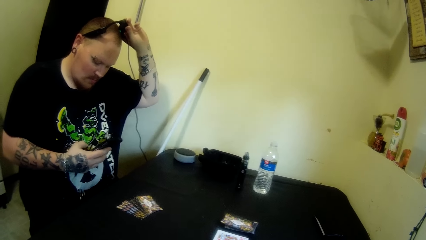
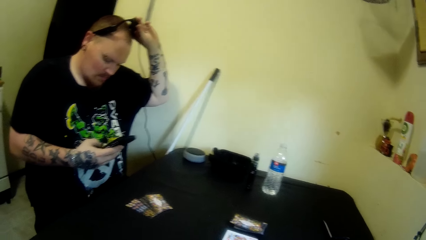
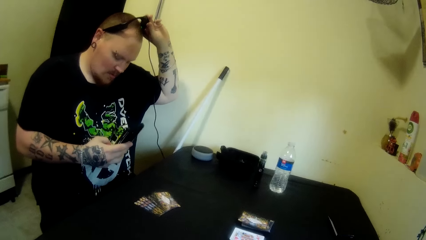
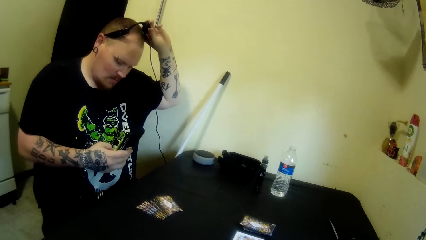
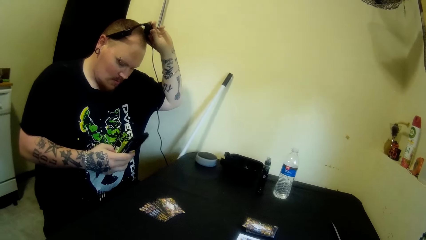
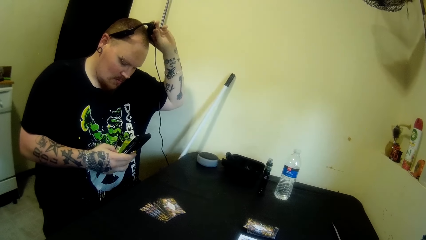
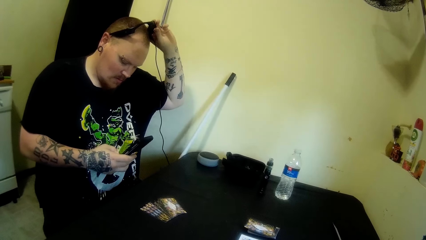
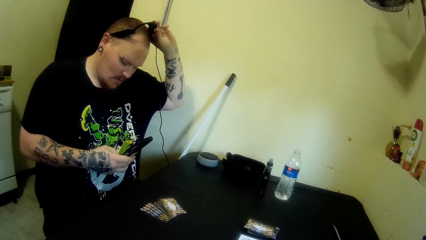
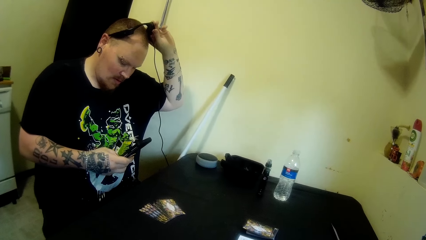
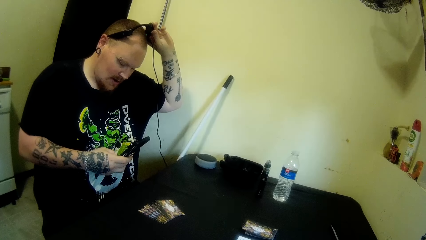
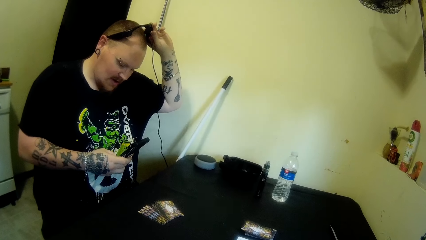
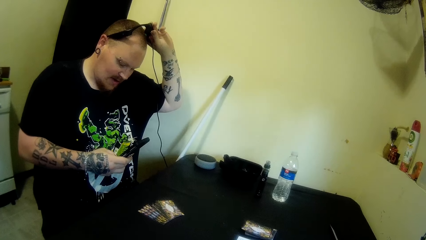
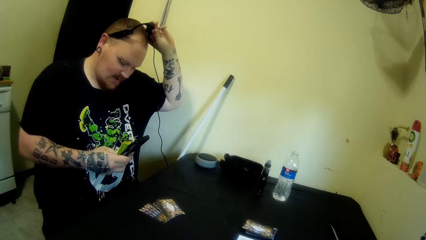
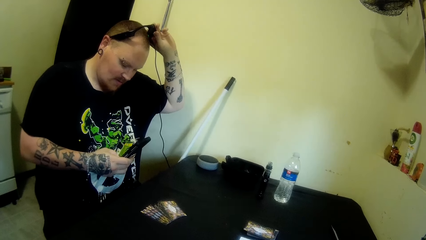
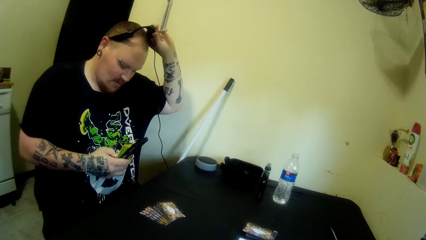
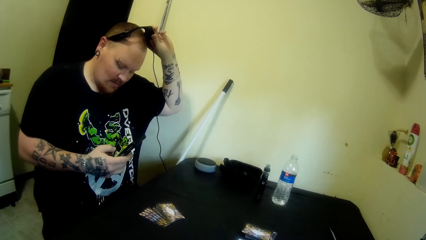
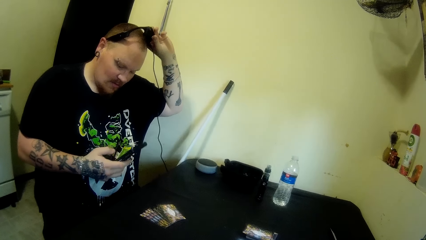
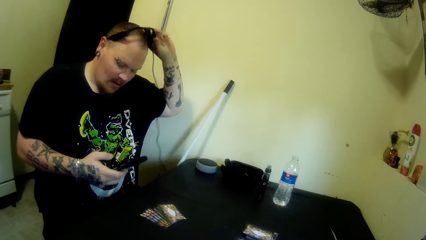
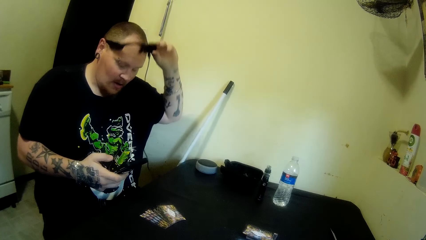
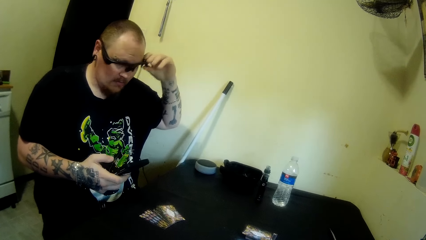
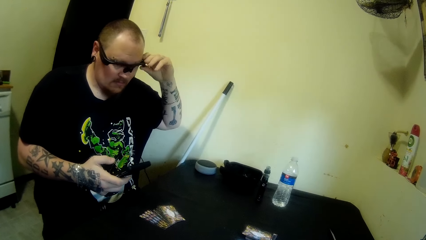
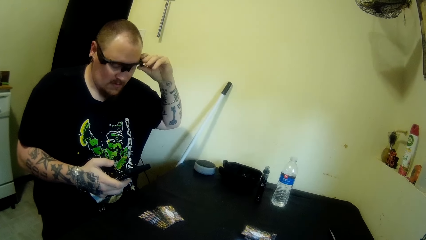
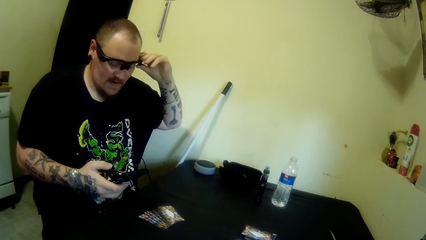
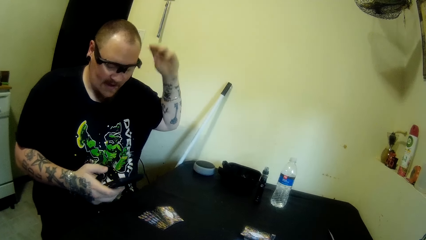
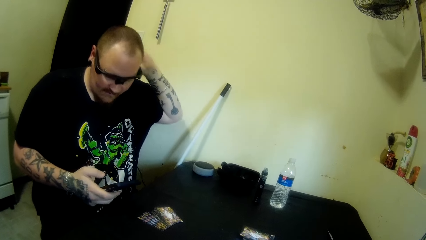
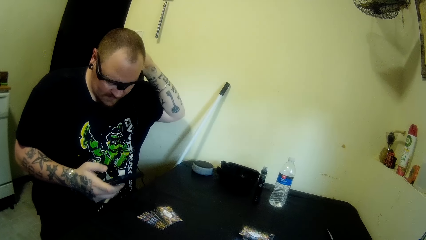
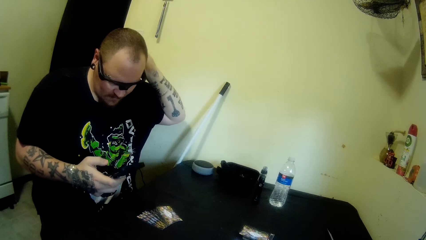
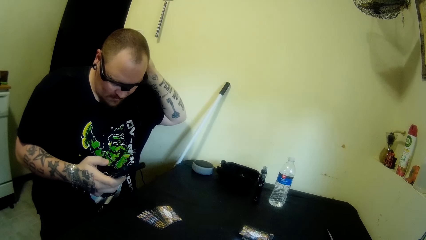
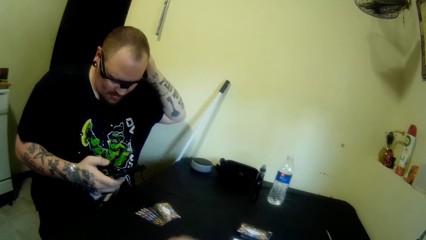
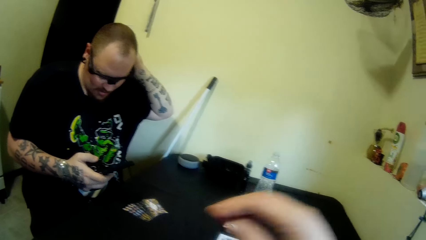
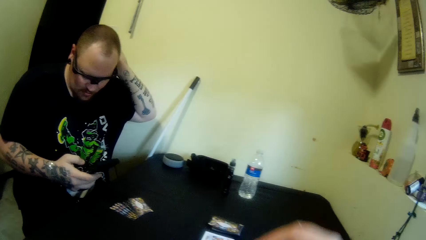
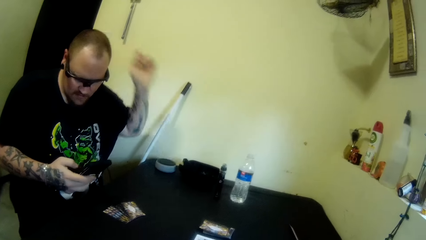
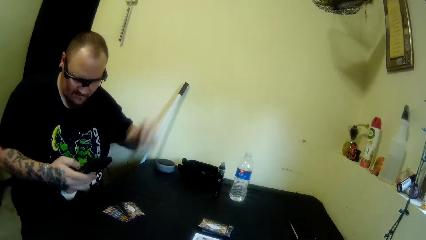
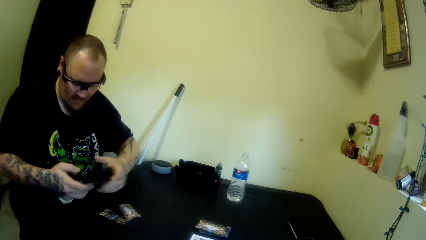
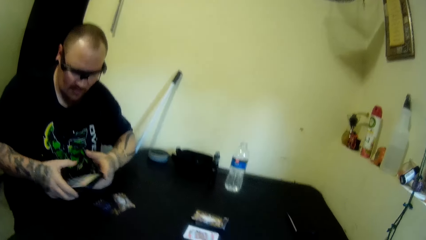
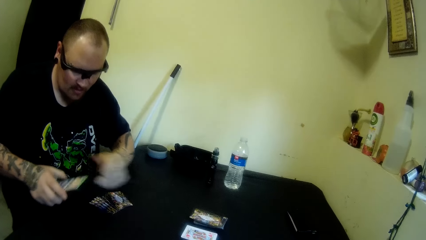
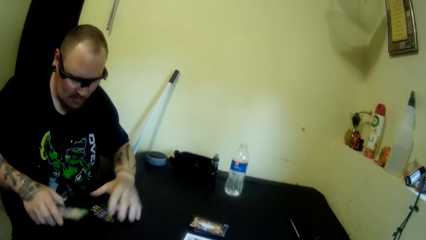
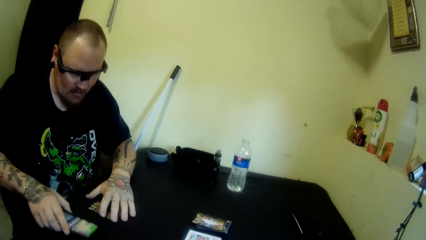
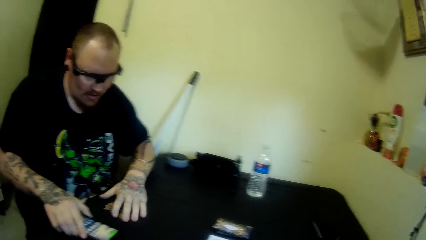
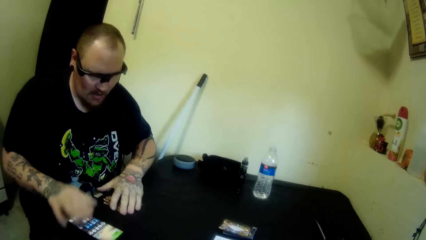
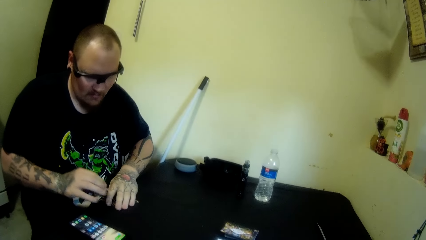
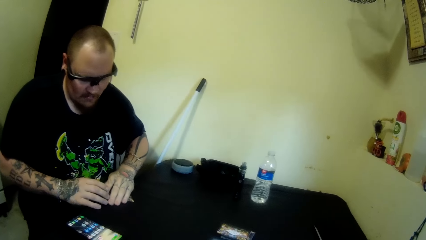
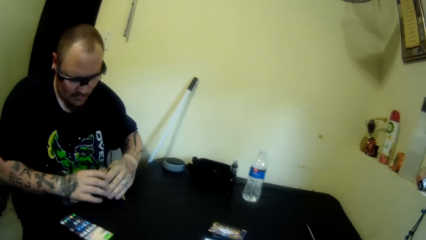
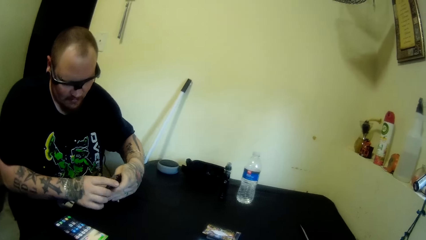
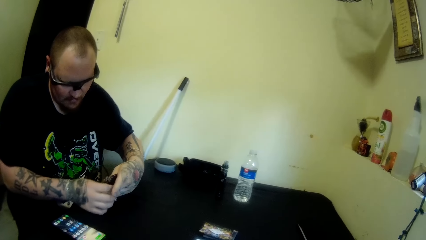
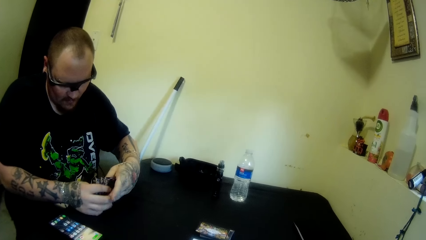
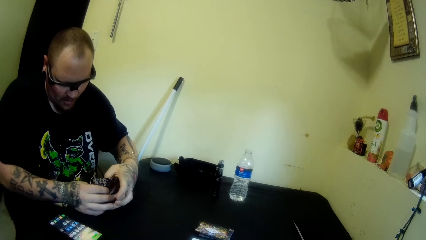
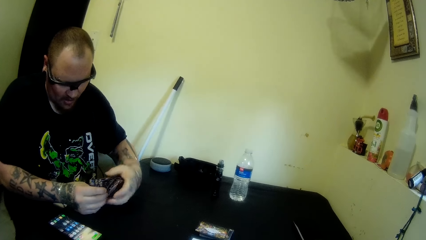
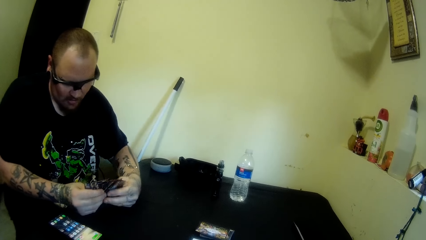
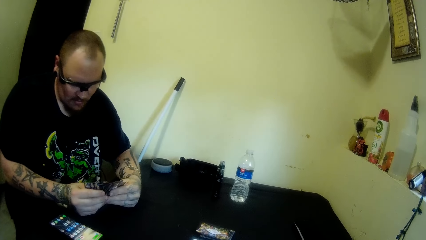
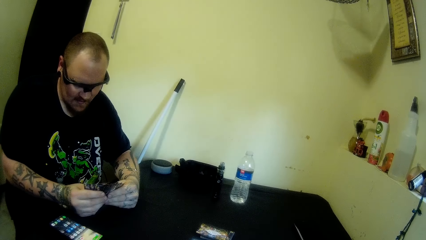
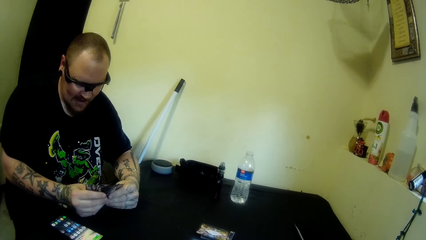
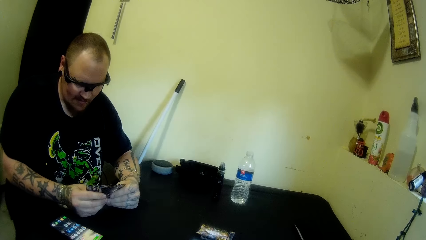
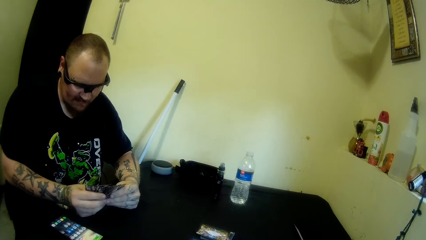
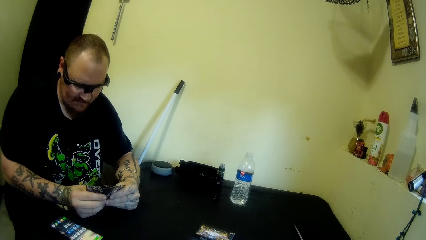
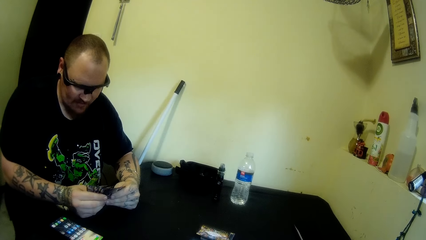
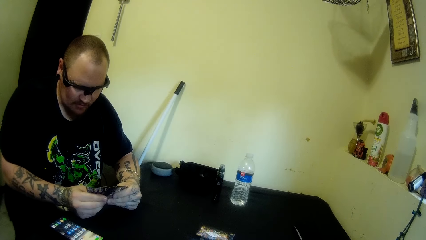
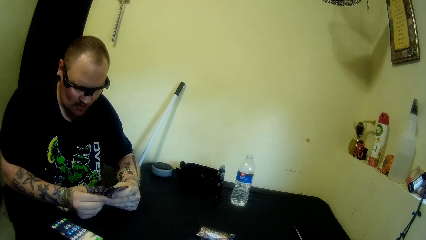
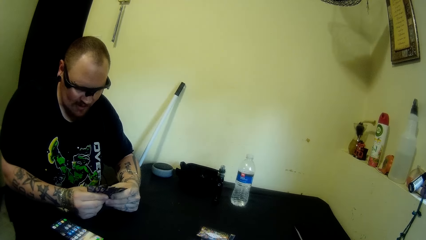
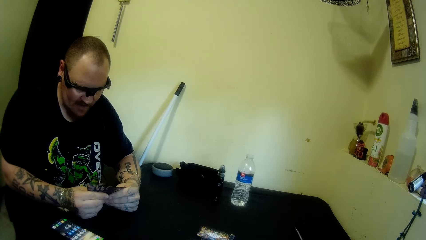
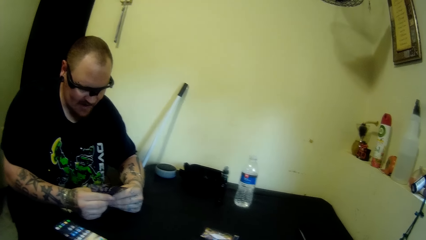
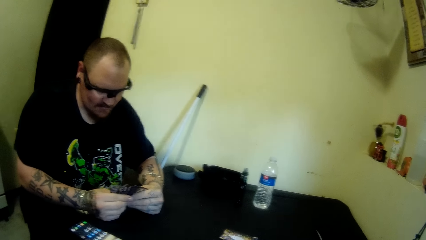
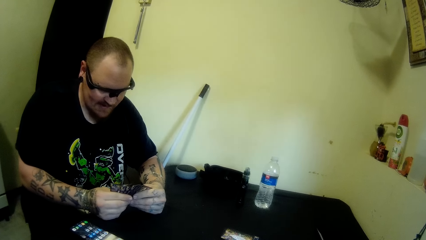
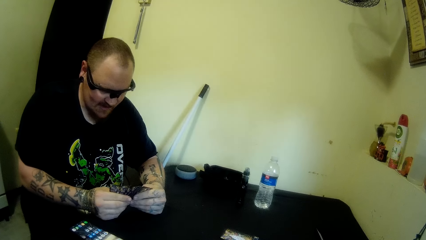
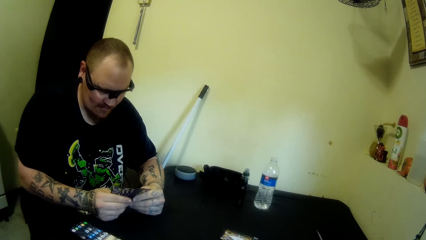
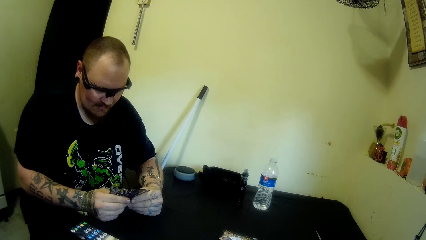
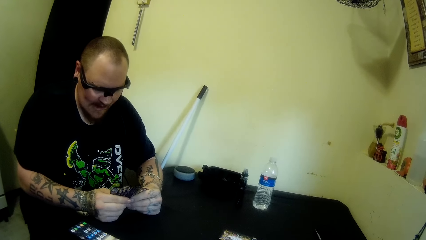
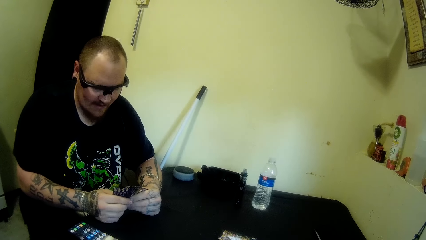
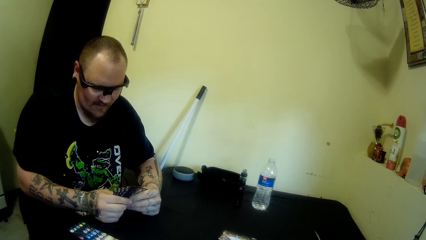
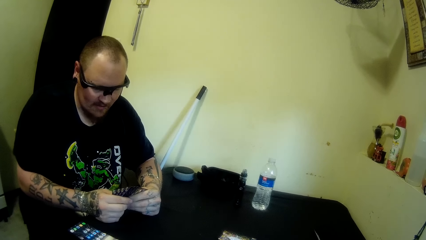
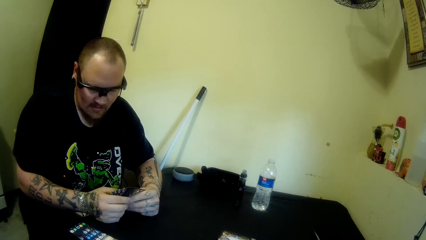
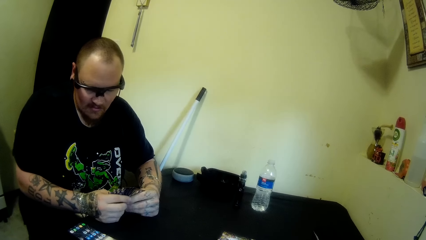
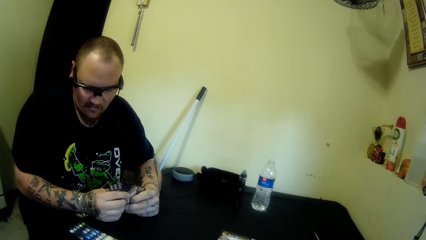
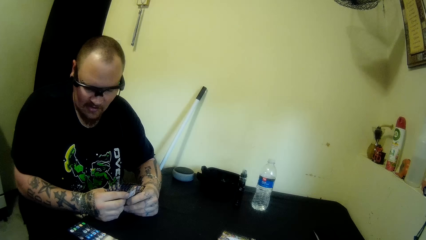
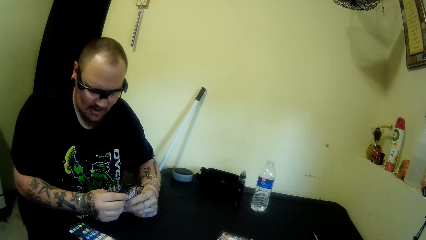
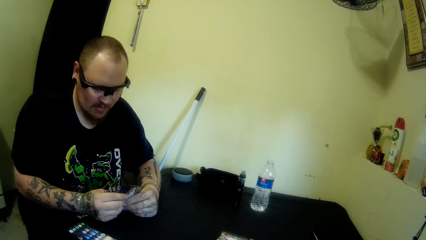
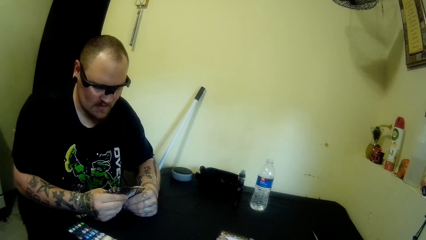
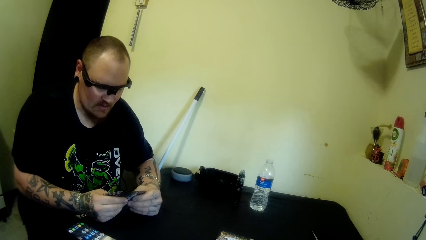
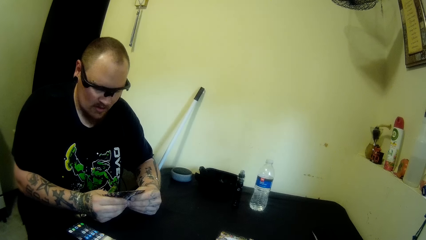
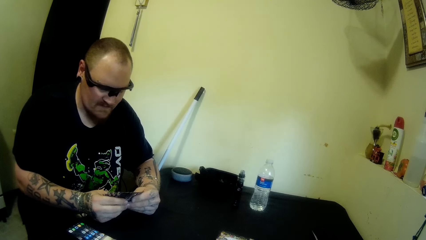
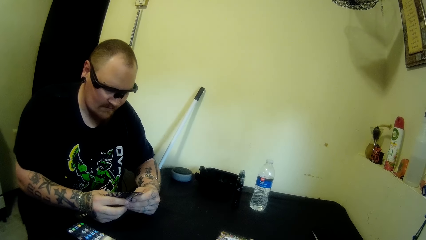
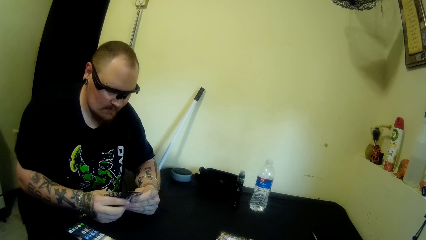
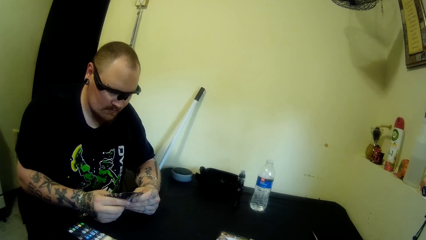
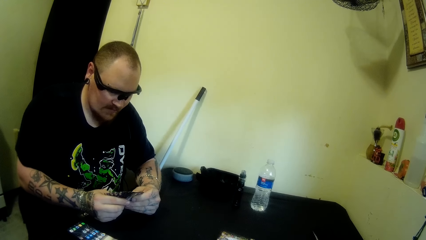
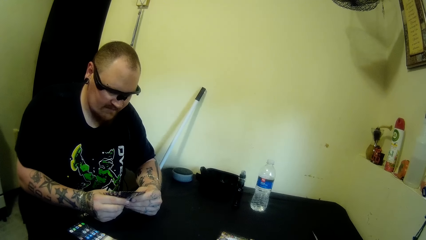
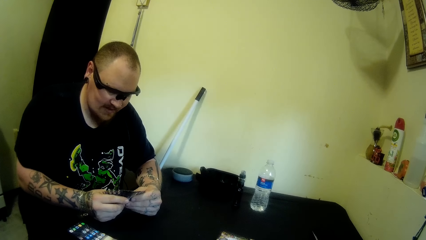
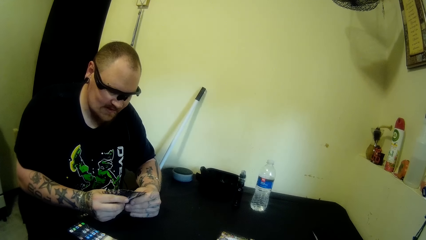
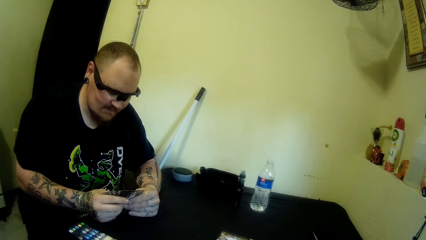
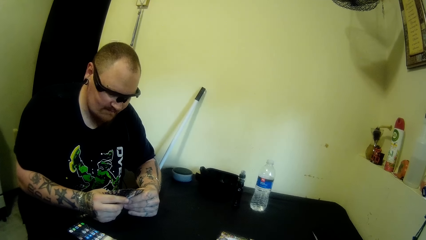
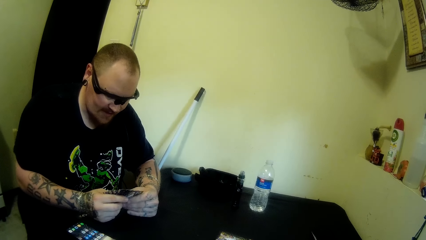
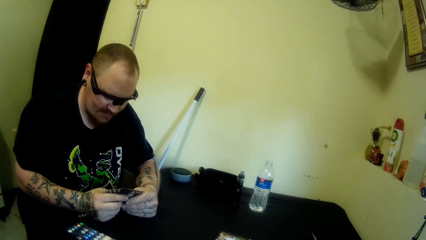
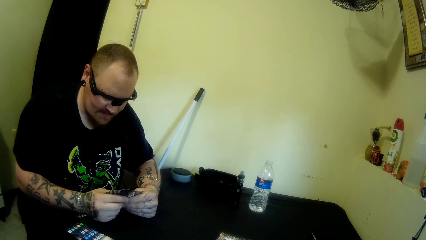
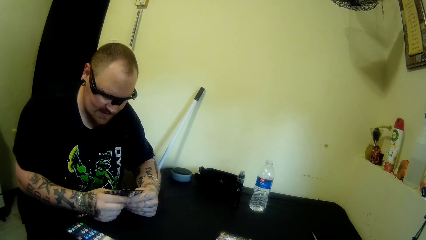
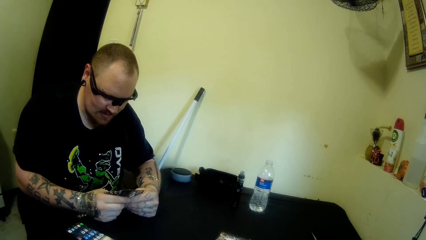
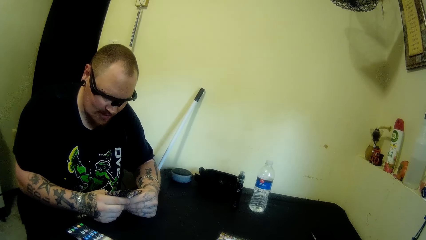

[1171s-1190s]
The man puts his eye glass back on. The man swings a hand and touches the head. The camera wearer swings a hand. The man swings a hand, touches the mobile phone, swings a hand, and puts the mobile phone on the table. The man holds the playing cards, packs the cards on the table, swings a hand, and moves the playing cards. The man holds the playing cards with the right hand. The man talks to a person over the phone. The man spreads the playing cards.
